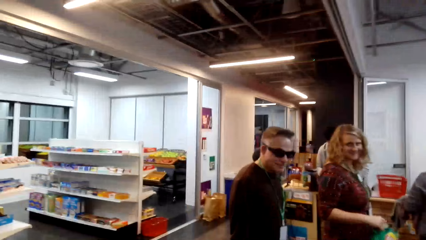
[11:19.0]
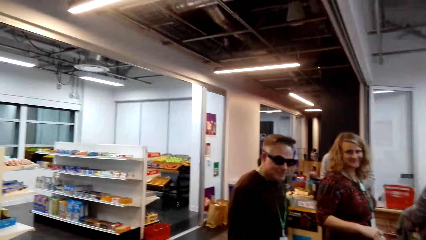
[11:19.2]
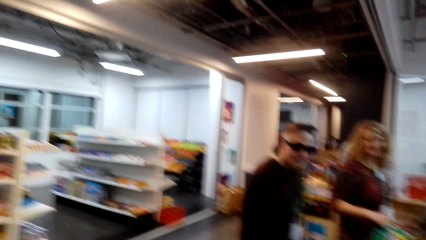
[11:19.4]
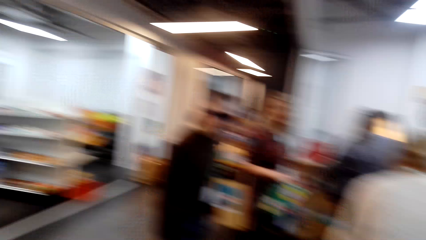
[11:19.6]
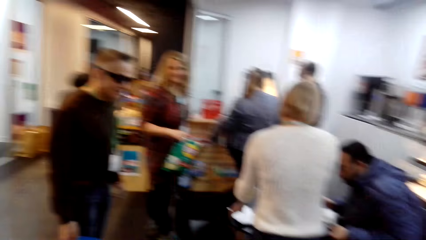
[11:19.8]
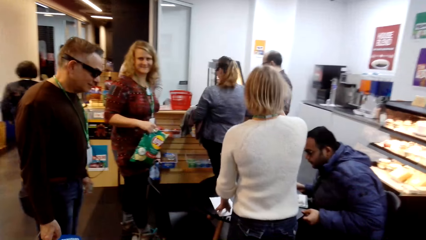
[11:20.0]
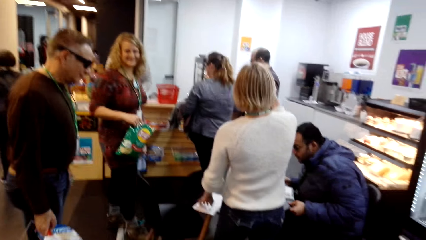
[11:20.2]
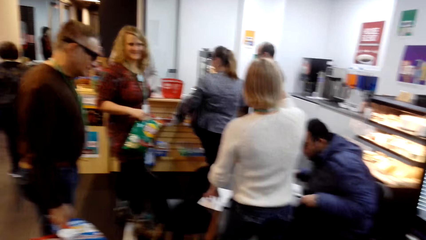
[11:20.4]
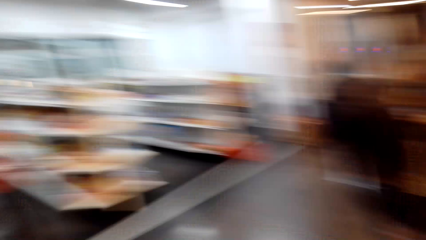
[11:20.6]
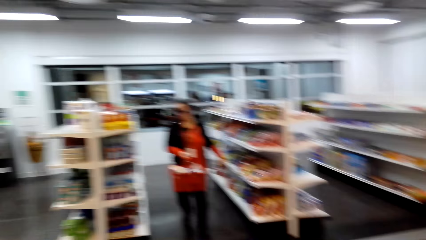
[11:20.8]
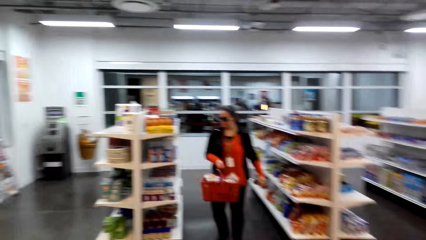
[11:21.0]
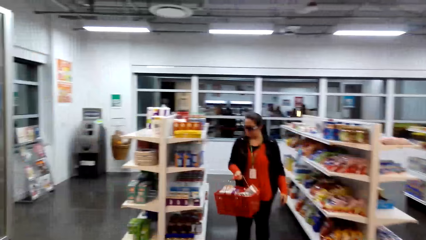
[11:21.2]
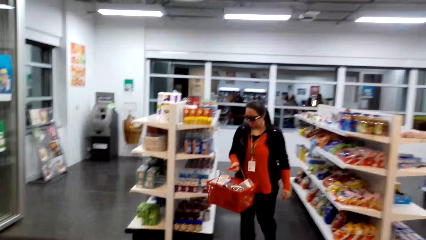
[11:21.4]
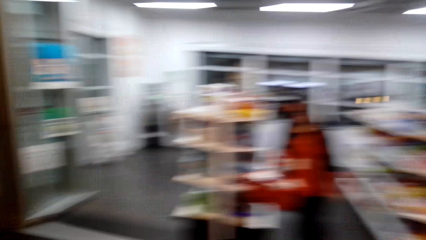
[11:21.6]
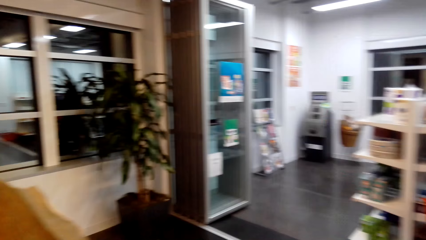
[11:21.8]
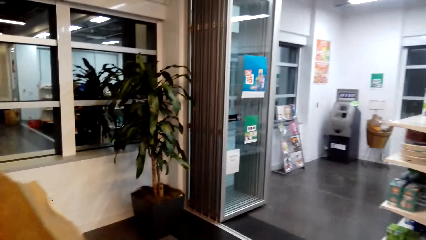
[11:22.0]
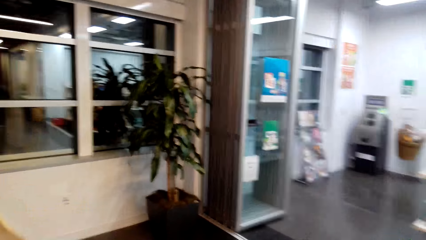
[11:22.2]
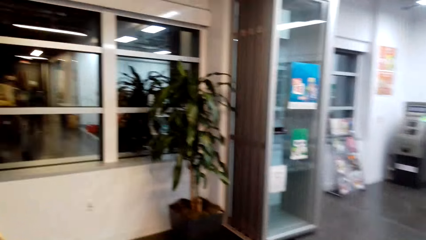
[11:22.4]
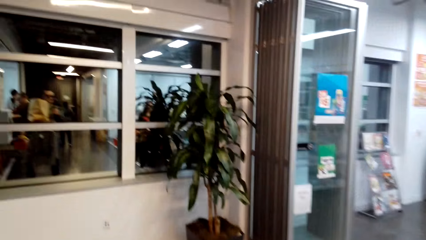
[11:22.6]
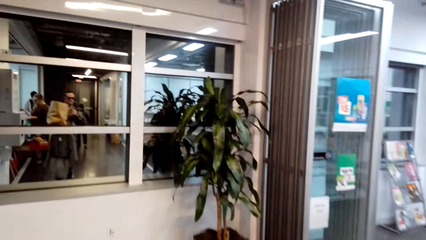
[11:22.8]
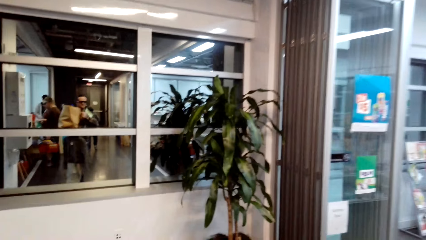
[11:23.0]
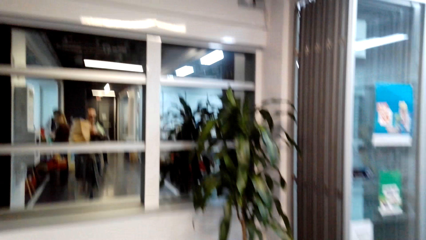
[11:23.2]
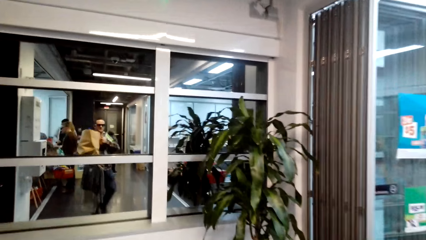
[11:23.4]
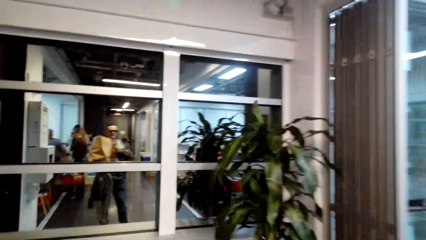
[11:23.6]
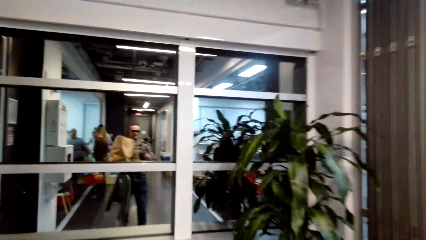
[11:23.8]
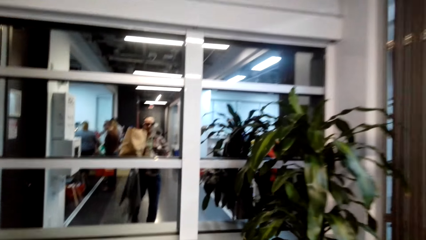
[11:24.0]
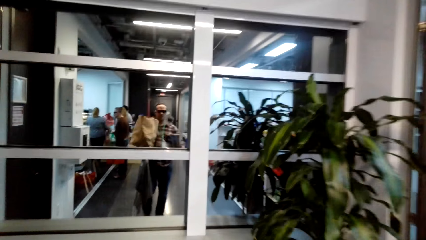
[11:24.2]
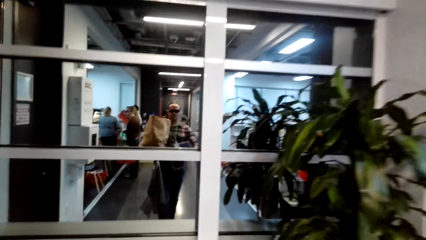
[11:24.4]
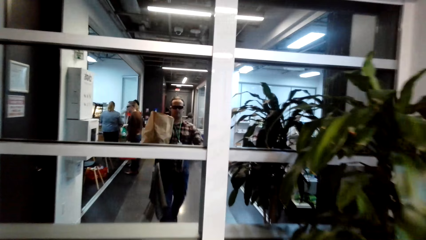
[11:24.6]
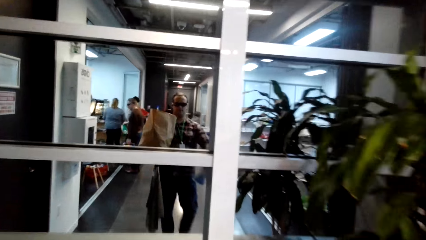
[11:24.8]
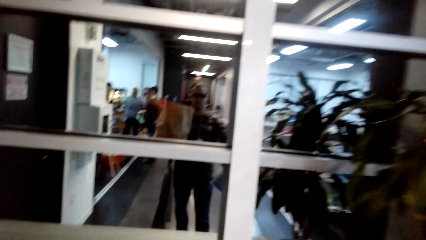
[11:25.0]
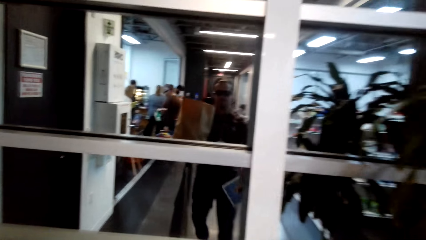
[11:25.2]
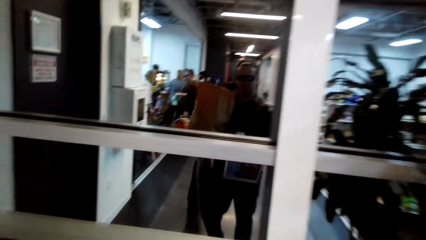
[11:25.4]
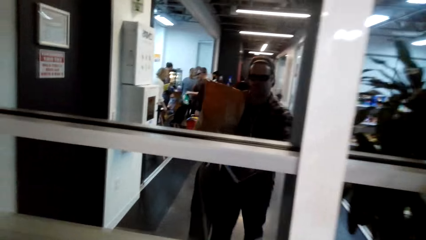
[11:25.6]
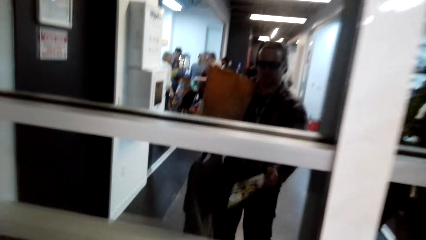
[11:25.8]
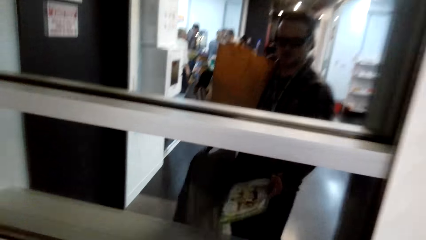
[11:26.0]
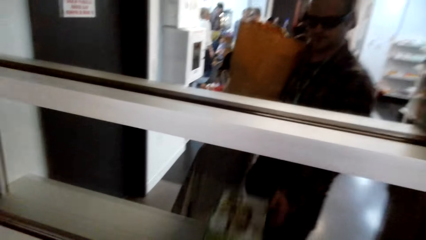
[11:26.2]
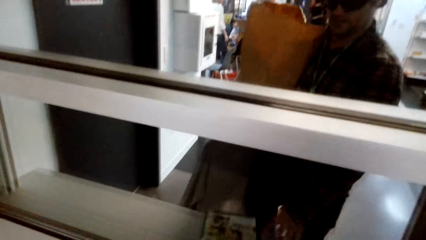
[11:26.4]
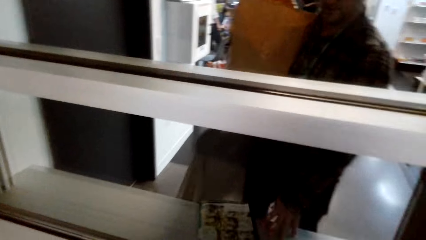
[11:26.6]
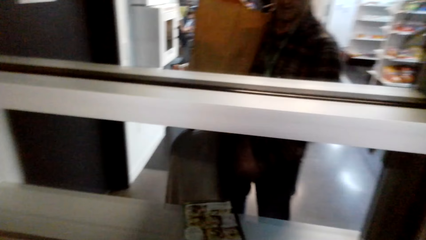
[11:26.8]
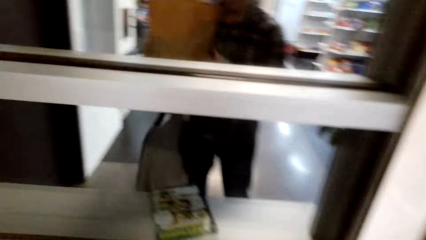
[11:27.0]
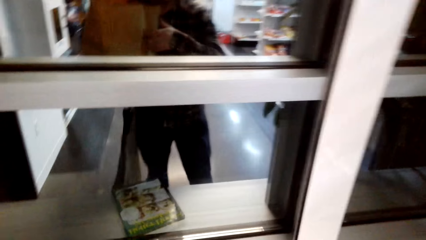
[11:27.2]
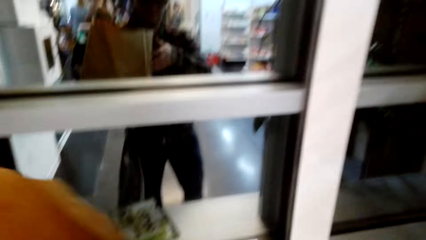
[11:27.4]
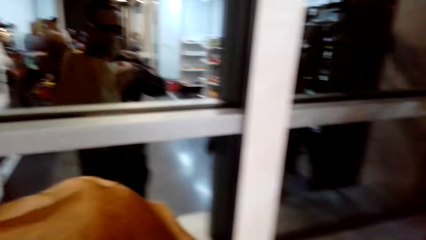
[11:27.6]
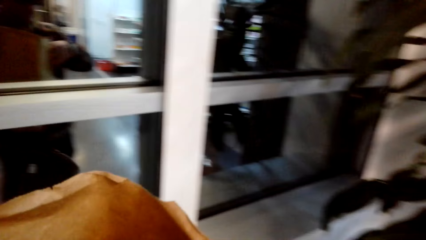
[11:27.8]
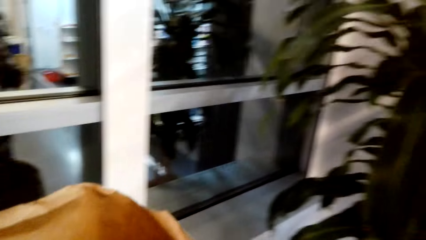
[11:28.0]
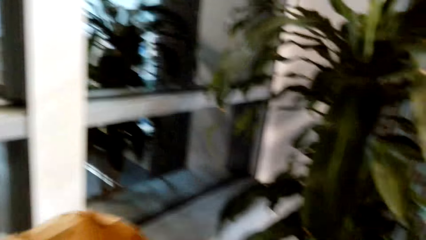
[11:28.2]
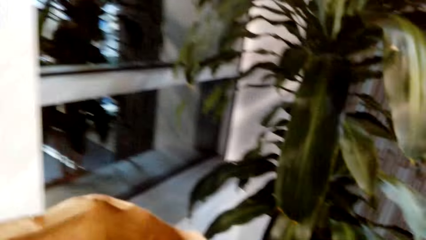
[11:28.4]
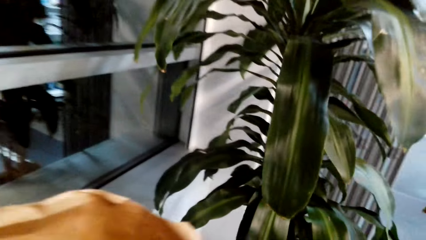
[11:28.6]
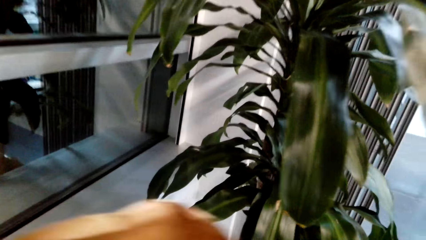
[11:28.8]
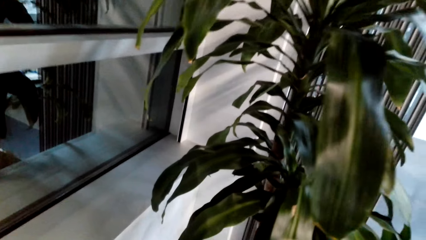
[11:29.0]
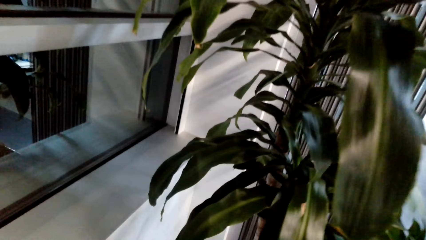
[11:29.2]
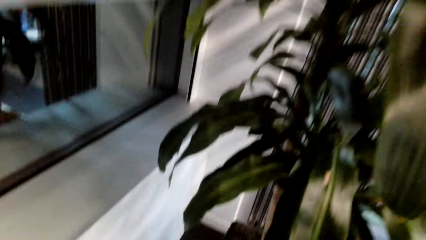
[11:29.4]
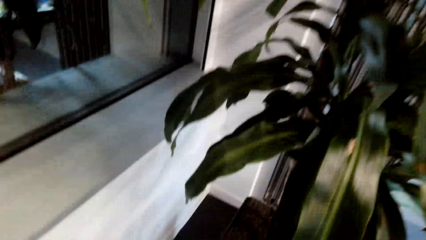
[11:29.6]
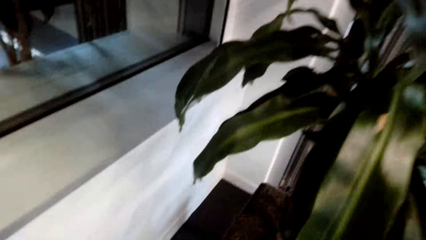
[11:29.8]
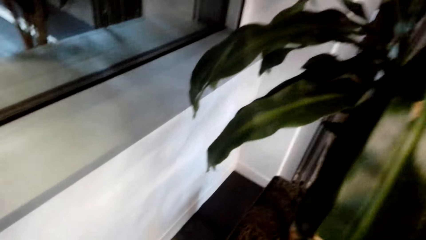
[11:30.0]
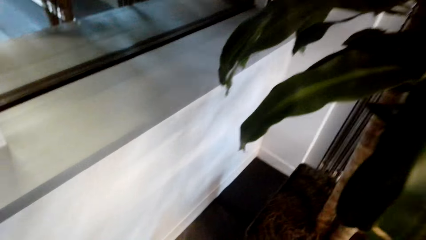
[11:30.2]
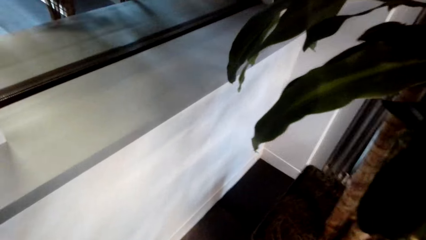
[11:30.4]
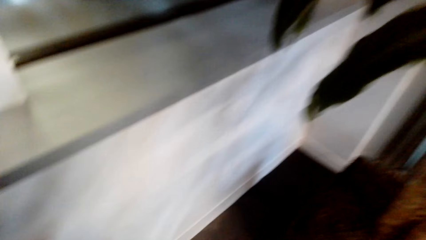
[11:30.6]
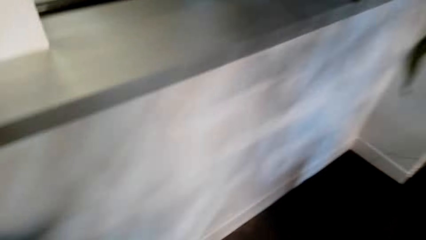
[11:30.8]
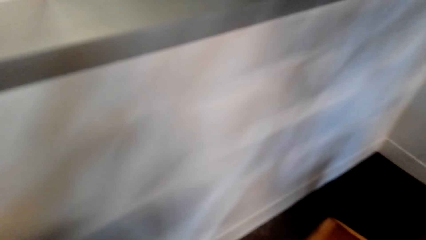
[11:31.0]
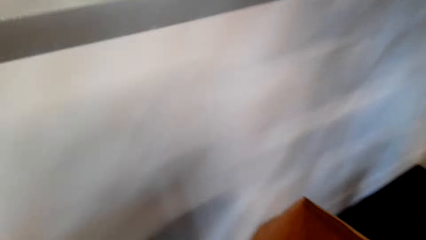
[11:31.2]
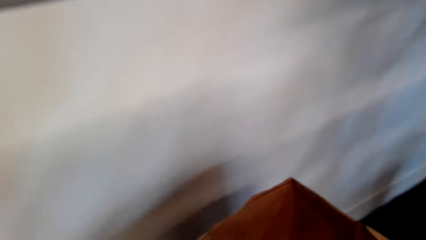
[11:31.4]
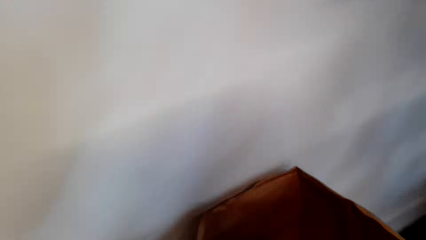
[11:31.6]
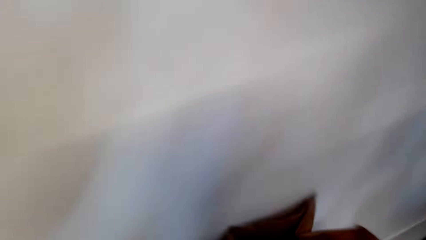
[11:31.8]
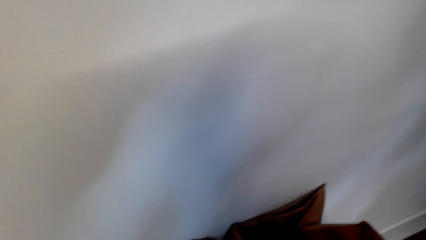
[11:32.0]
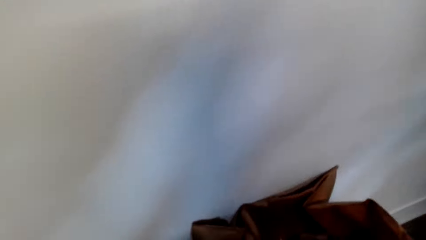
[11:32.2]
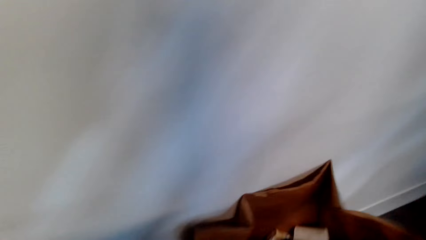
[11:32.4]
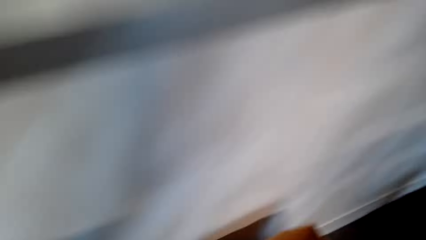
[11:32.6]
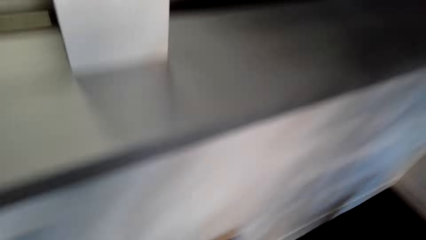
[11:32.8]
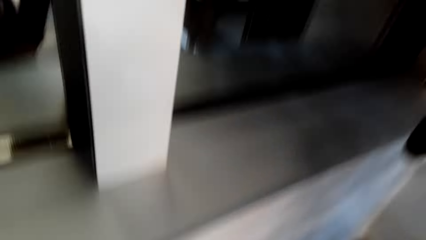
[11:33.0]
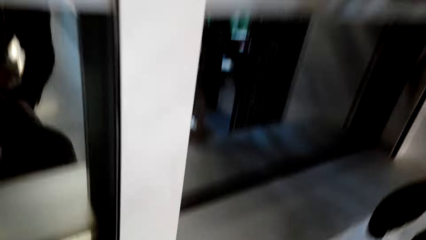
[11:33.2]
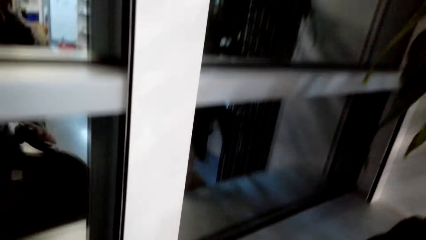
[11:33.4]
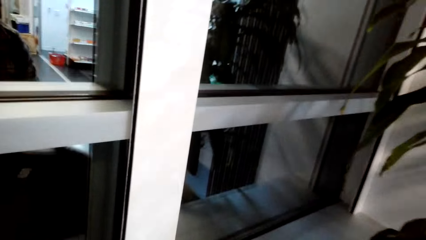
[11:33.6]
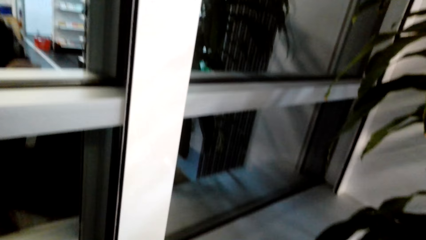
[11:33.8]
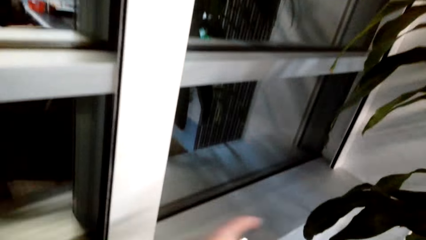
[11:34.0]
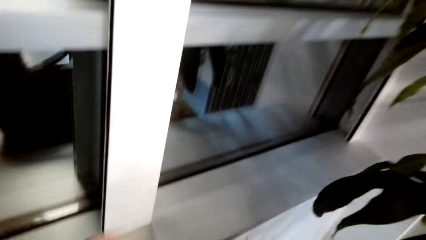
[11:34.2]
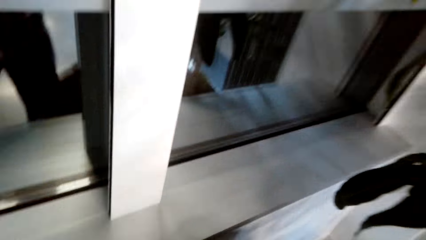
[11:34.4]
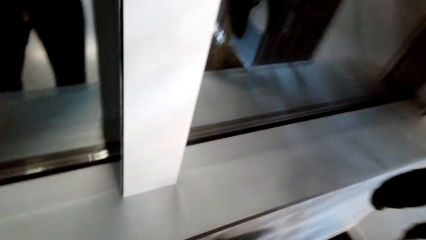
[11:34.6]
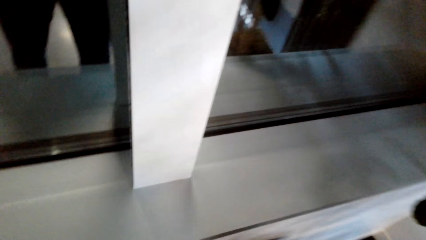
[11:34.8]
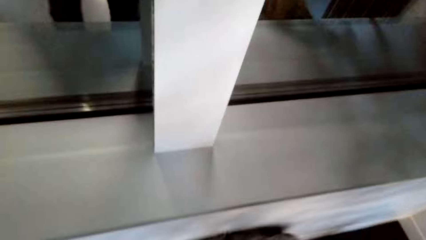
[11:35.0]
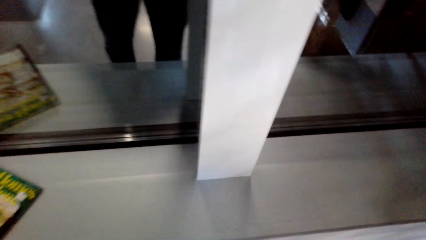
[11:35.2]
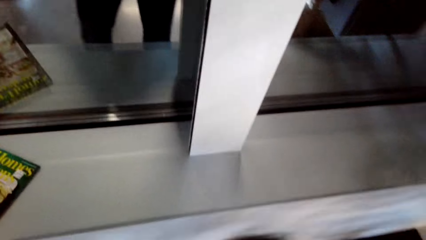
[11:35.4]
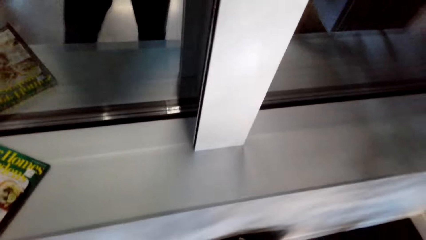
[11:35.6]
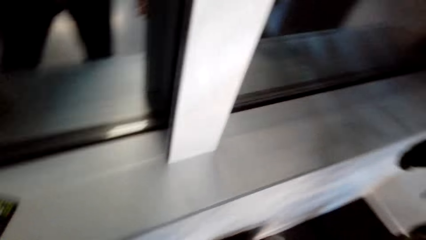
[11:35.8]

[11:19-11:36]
The camera wearer walks in the store. They look around the supermarket. They place the magazine on the window. They place the brown bag on the floor.
